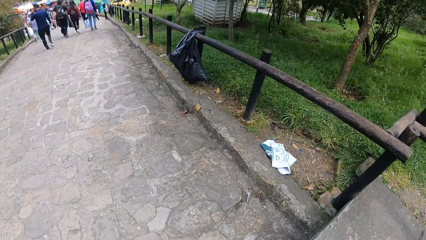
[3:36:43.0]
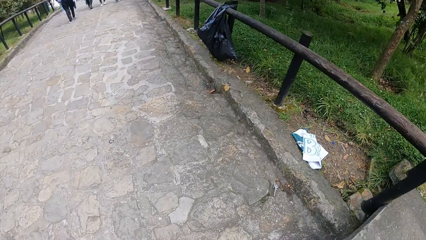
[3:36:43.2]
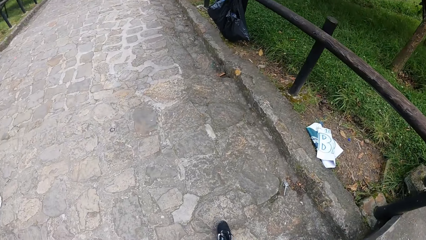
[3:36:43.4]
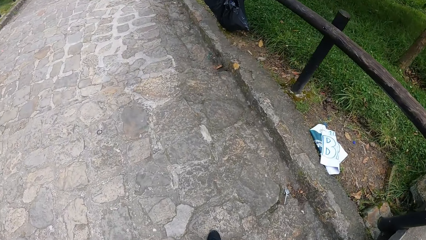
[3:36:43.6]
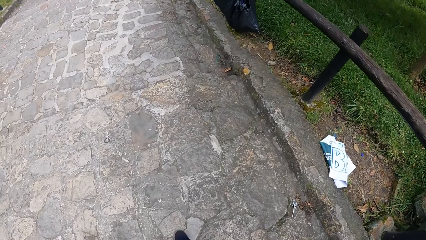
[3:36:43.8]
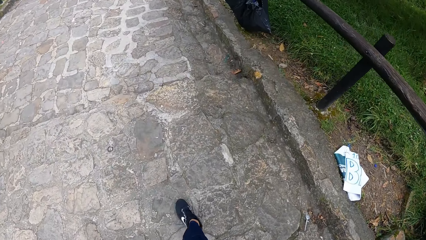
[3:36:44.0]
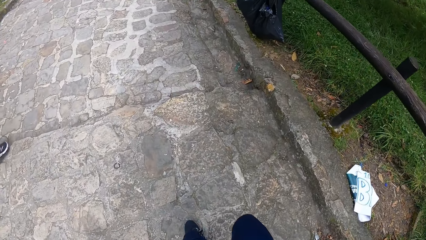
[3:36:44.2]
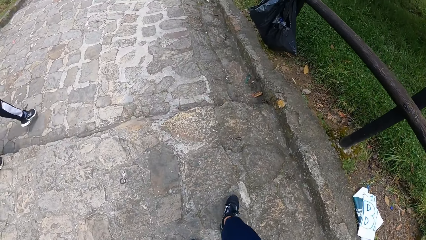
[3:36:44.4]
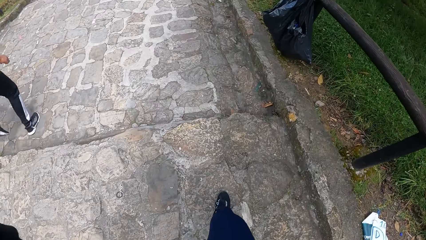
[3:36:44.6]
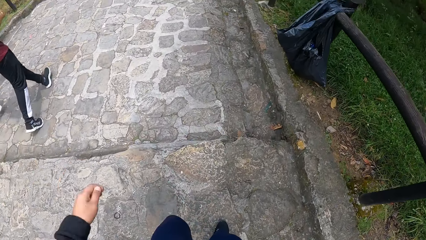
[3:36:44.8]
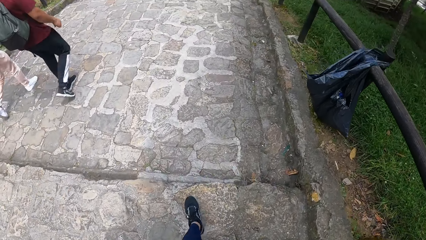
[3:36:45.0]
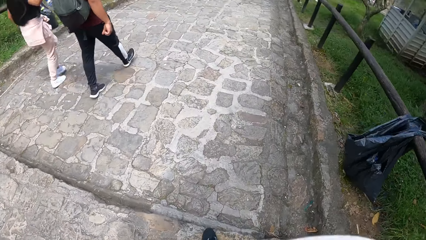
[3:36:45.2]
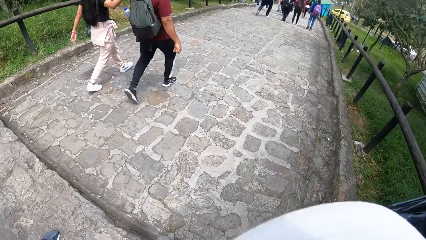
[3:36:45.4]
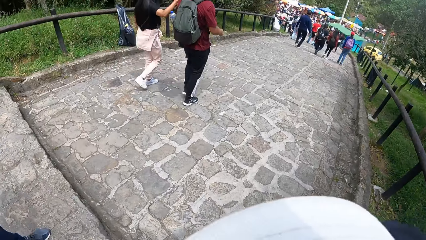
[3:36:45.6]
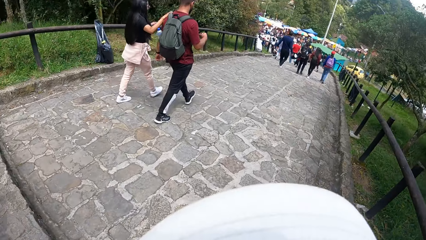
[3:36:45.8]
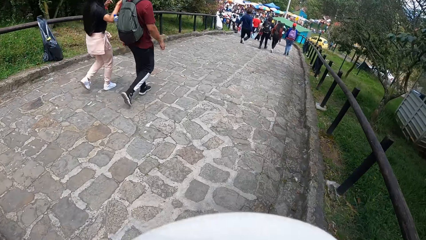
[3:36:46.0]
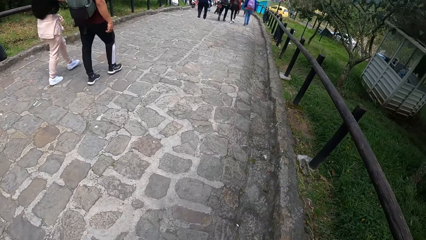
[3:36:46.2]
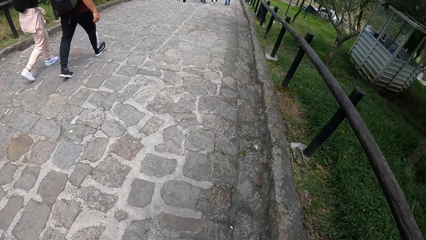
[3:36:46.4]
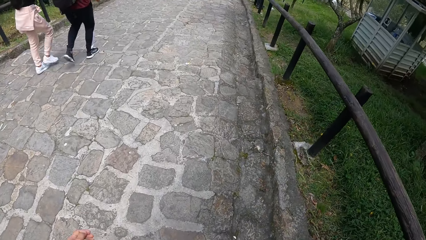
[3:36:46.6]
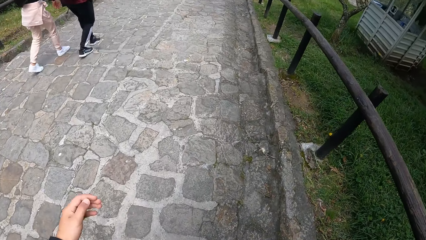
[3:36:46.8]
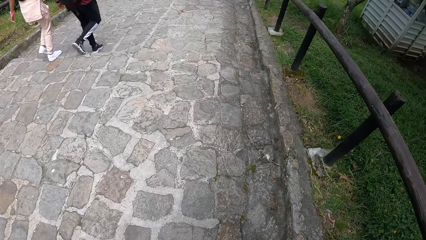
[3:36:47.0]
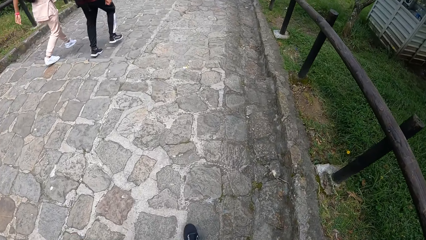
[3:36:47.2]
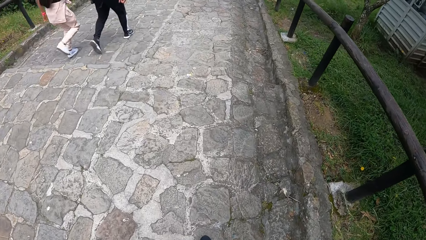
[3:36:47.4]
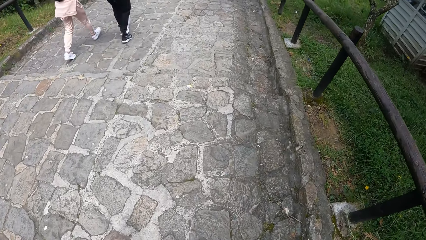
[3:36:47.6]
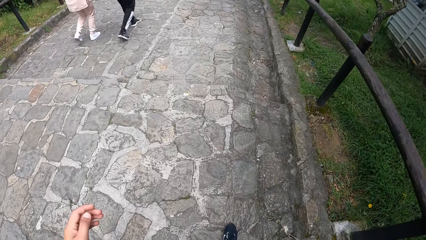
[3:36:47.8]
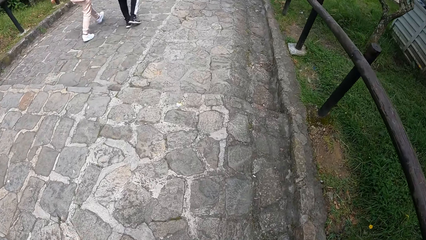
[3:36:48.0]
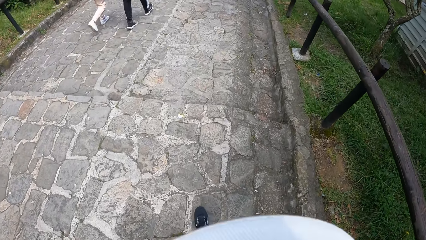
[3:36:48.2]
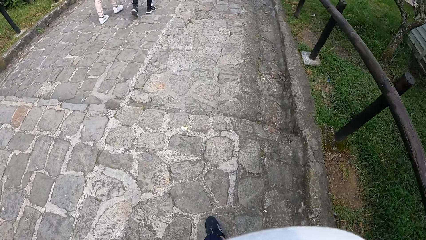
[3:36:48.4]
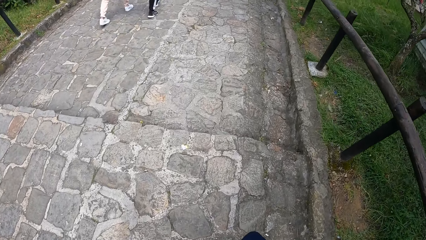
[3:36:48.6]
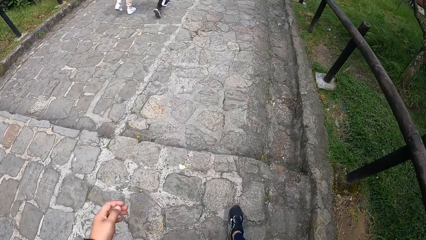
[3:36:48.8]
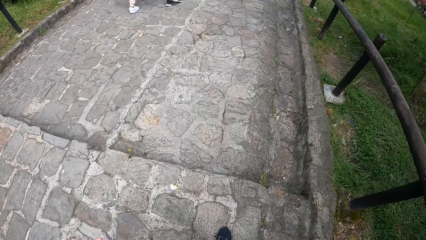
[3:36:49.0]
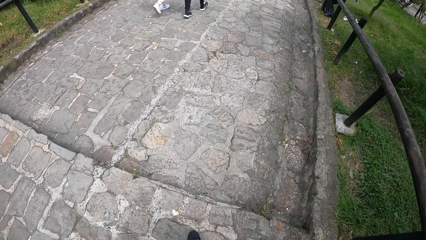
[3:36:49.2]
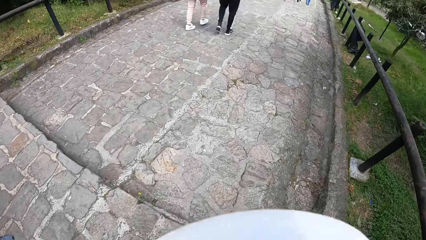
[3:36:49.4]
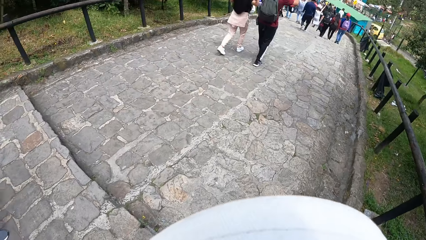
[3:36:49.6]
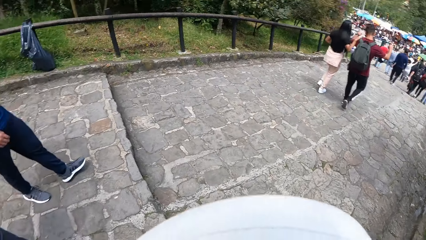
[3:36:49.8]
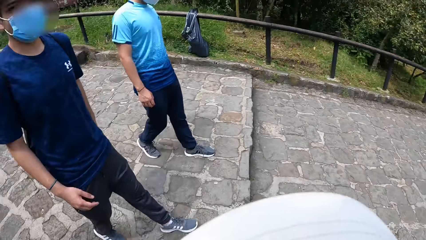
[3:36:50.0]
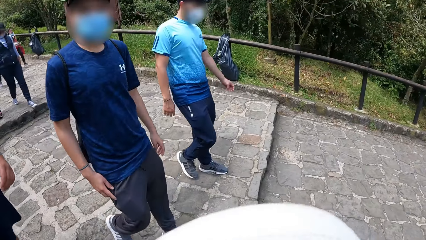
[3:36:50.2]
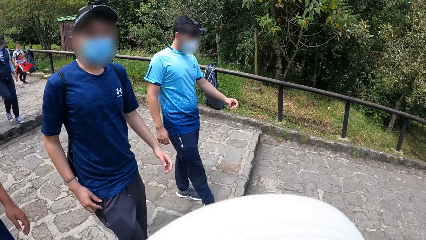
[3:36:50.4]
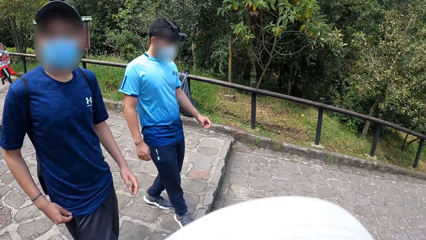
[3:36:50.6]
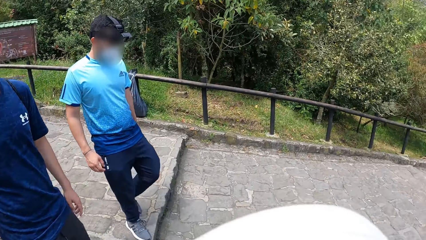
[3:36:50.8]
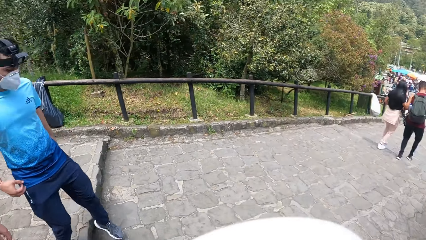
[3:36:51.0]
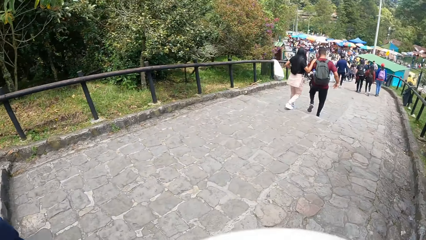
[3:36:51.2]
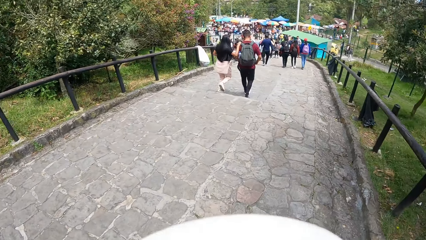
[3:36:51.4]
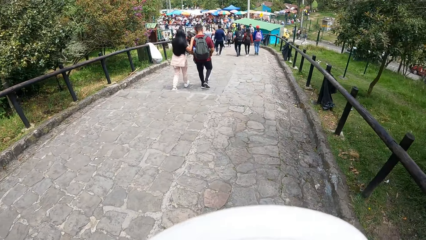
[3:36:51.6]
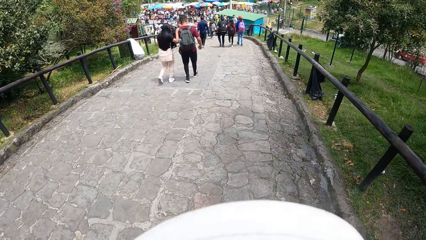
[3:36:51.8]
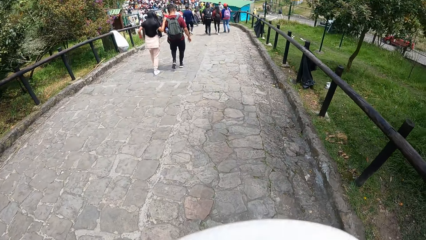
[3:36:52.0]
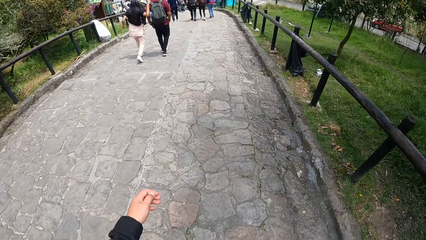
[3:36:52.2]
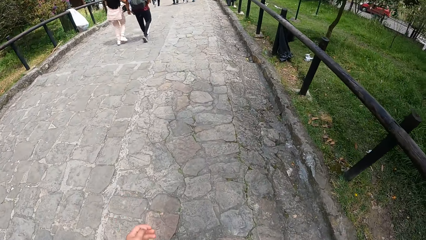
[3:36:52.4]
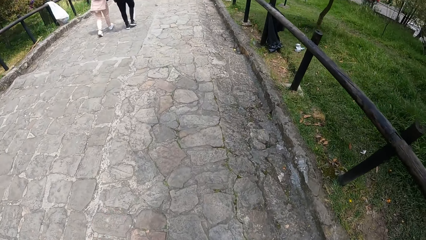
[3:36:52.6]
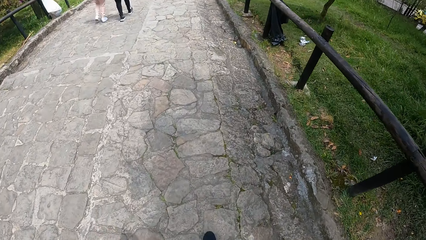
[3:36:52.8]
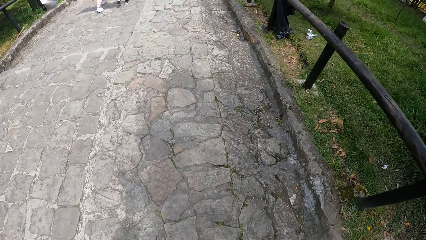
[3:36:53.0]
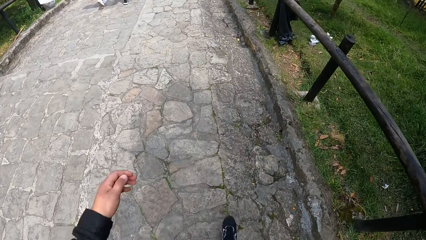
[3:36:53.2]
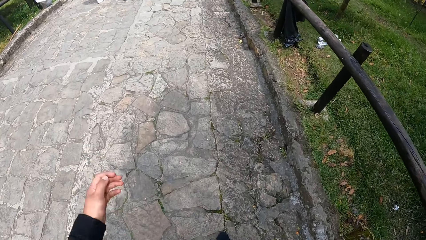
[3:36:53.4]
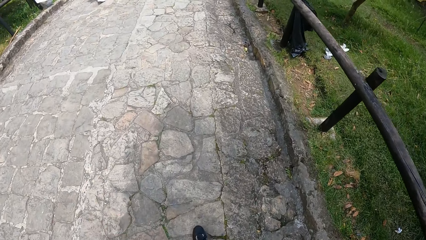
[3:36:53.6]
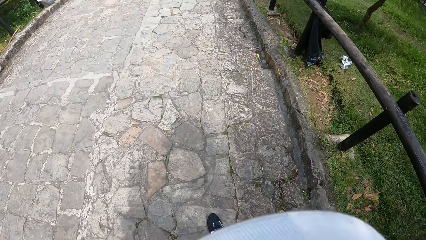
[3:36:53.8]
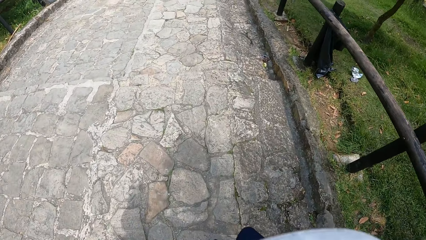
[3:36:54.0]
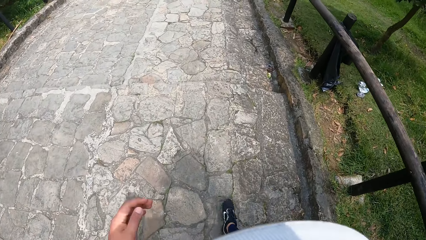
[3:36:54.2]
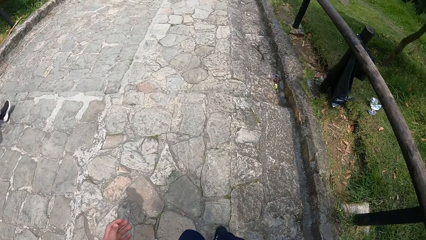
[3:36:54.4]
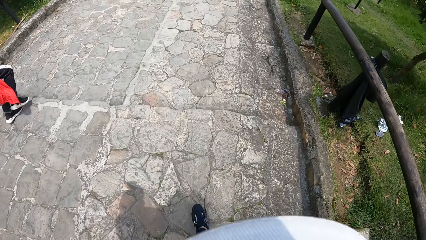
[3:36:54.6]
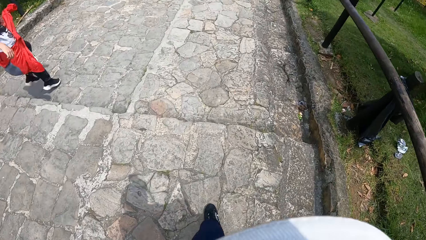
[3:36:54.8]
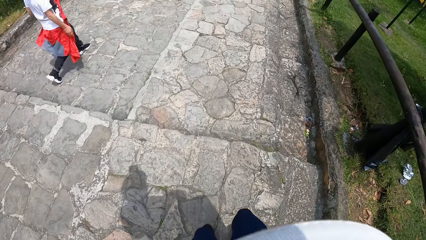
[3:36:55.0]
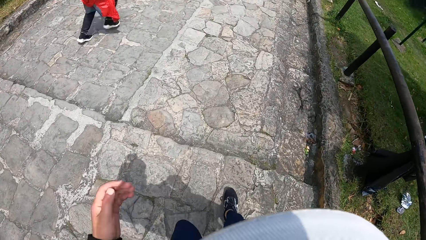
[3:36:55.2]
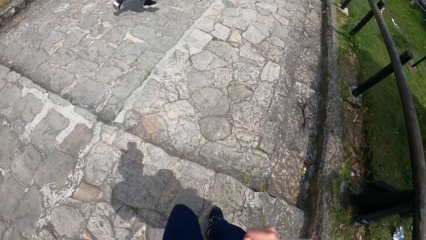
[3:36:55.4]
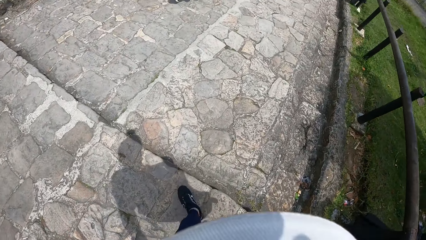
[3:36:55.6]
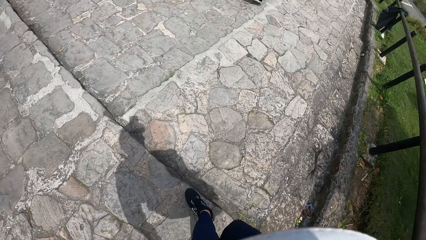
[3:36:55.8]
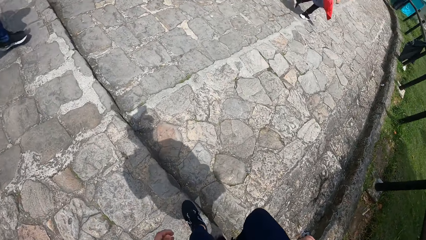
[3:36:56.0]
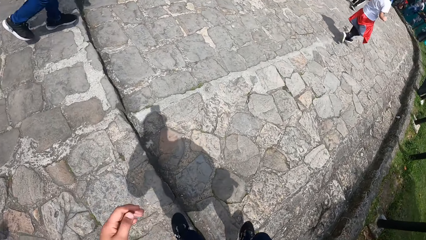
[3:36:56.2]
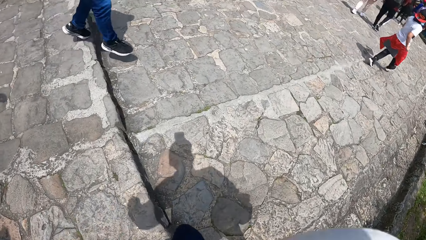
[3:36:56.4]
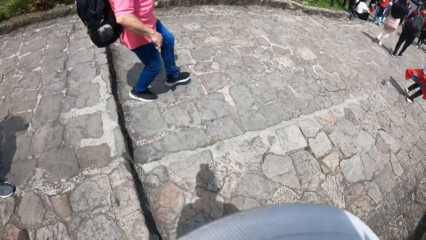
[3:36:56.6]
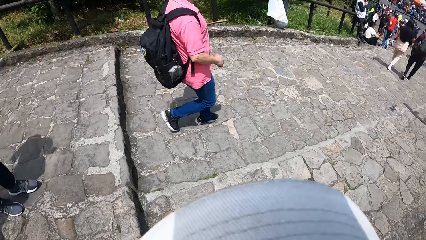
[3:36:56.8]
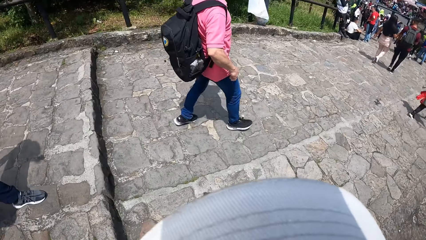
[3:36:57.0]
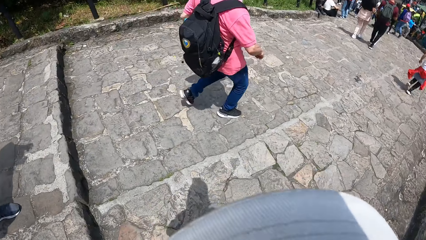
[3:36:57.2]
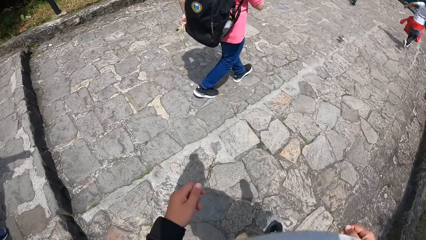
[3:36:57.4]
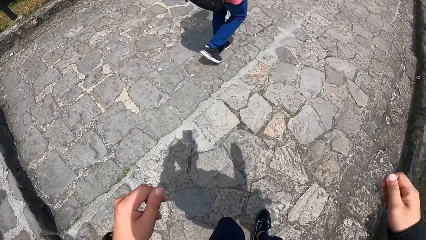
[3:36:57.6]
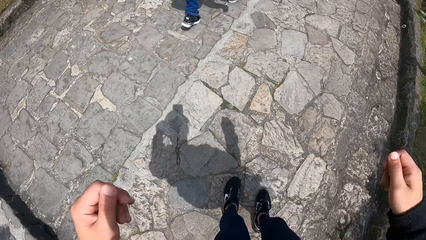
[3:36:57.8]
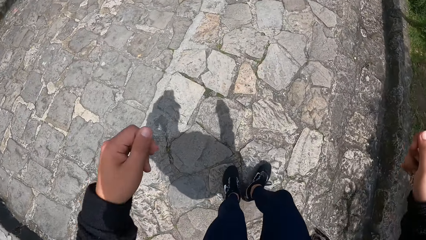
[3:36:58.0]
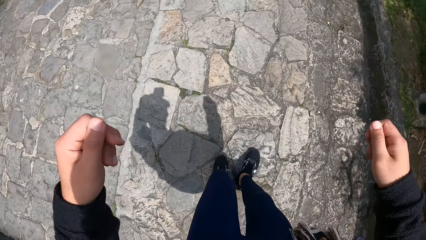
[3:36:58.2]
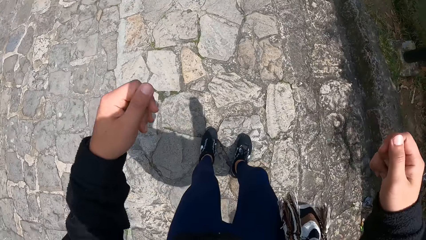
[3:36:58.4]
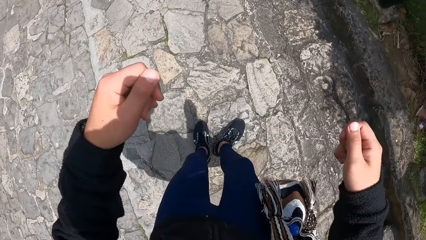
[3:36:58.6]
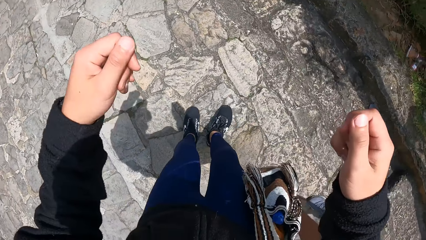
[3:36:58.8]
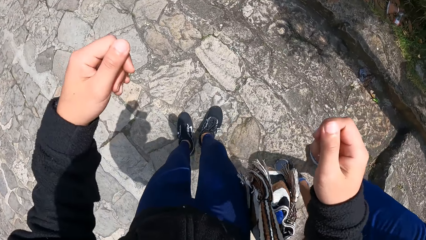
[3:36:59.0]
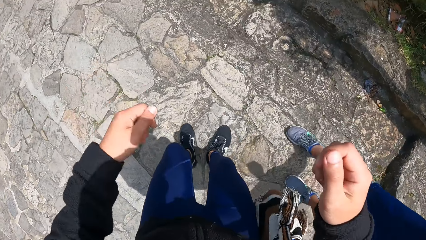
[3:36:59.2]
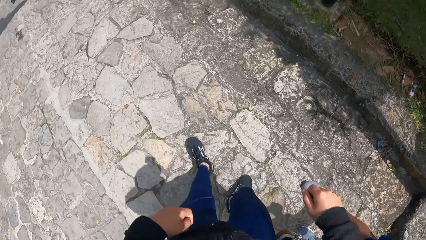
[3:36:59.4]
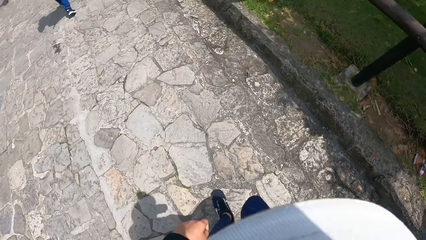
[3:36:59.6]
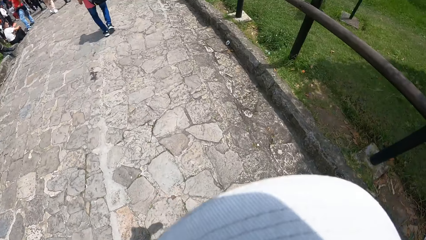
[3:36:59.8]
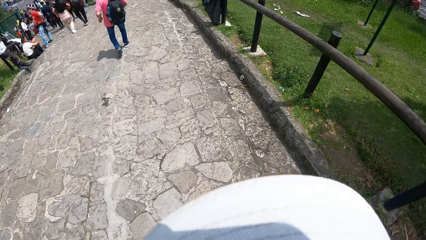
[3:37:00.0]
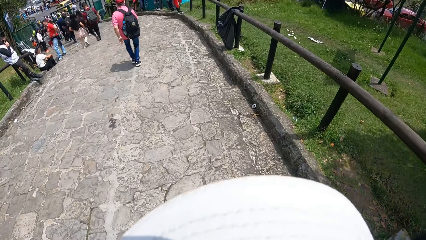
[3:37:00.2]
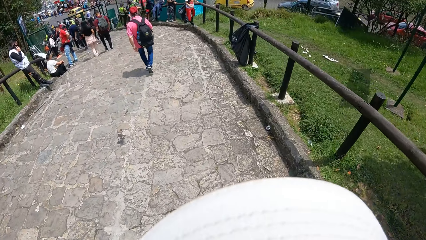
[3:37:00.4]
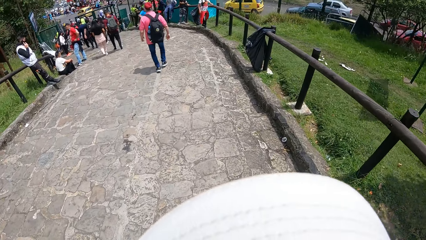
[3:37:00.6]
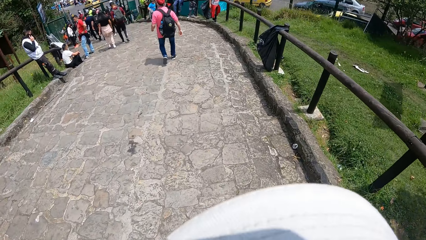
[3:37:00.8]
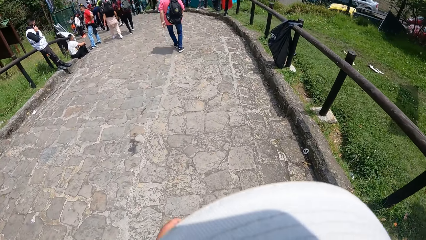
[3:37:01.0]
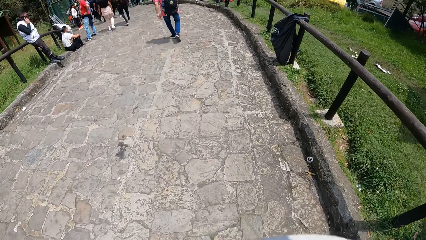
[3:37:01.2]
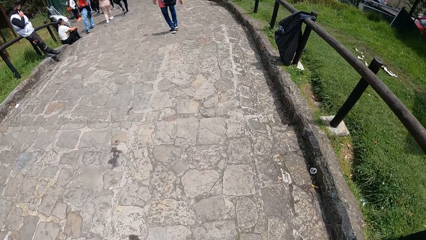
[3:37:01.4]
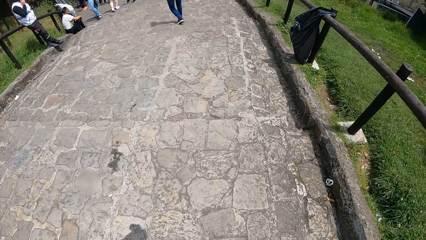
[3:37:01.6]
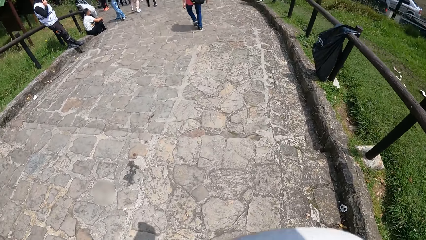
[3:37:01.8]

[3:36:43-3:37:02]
The camera wearer walks. They walk again. They interact with a man, another man, and a third man.
